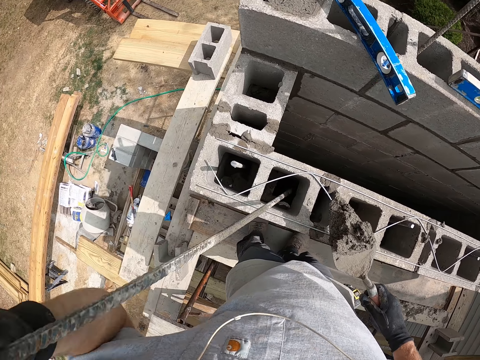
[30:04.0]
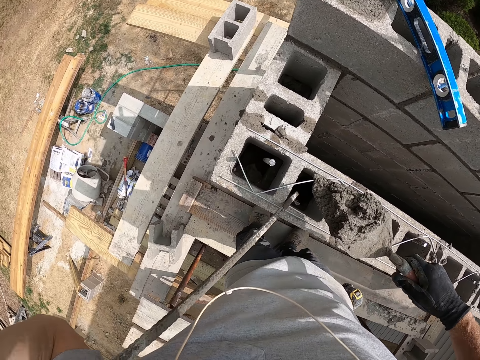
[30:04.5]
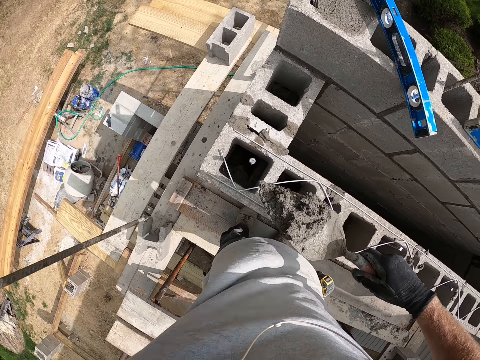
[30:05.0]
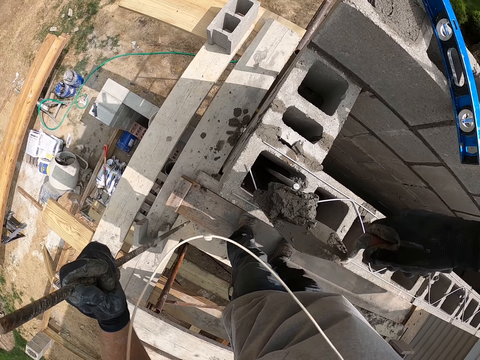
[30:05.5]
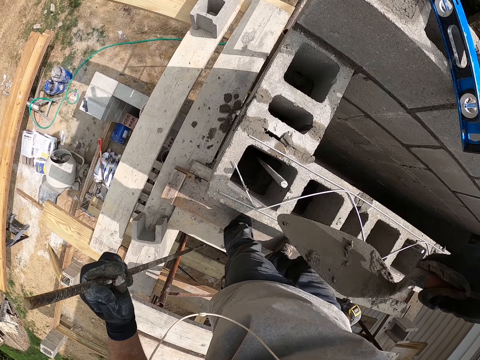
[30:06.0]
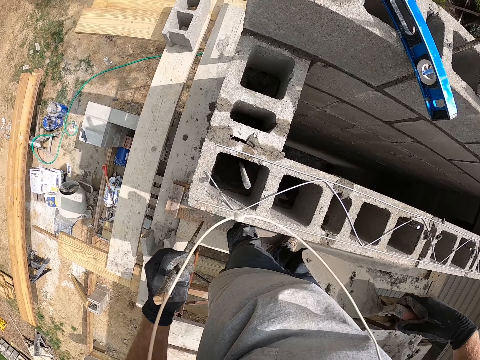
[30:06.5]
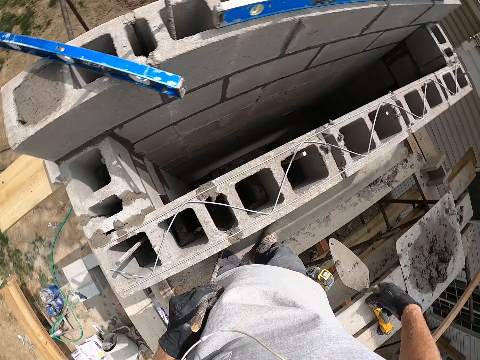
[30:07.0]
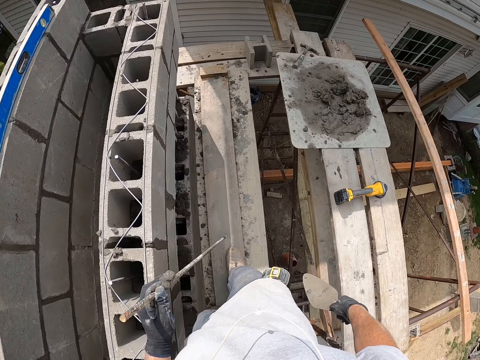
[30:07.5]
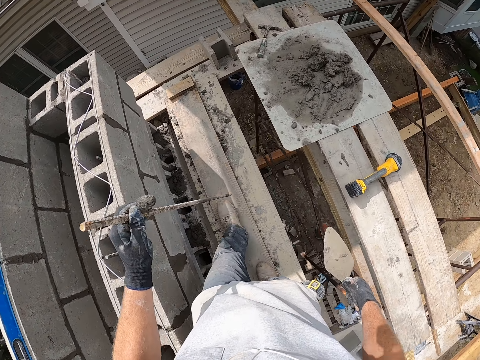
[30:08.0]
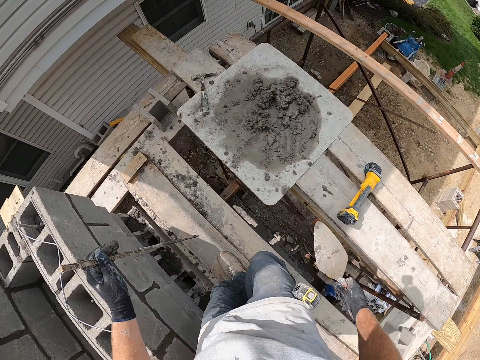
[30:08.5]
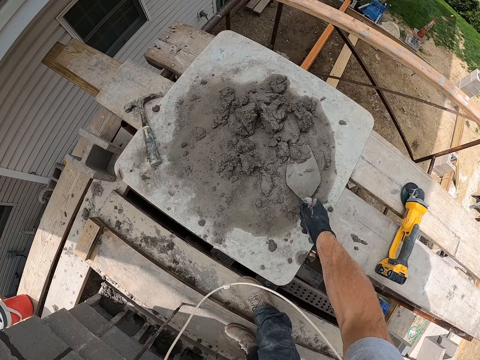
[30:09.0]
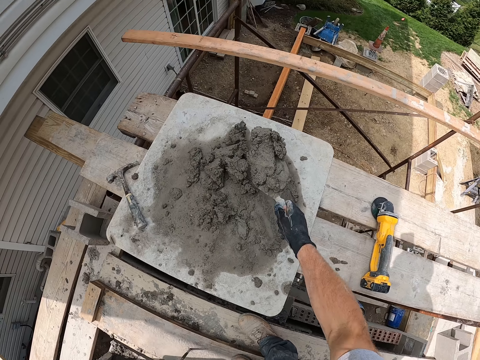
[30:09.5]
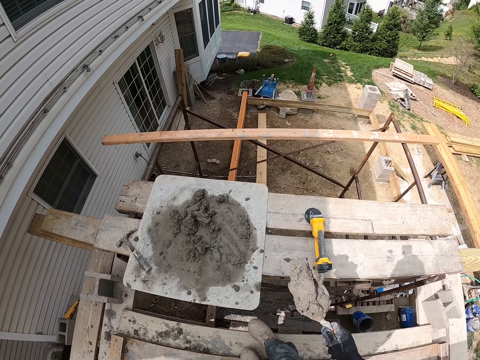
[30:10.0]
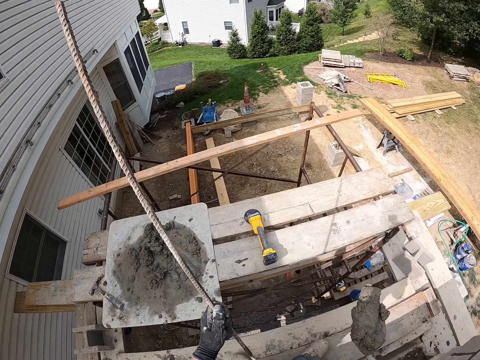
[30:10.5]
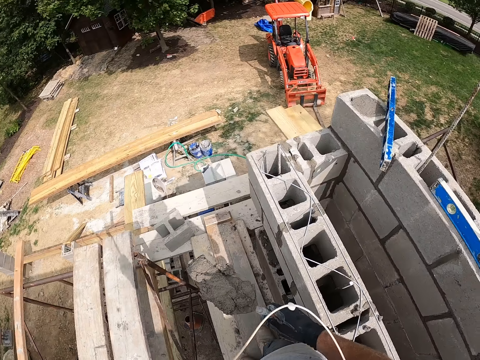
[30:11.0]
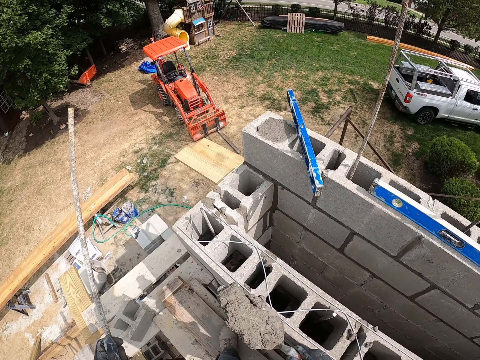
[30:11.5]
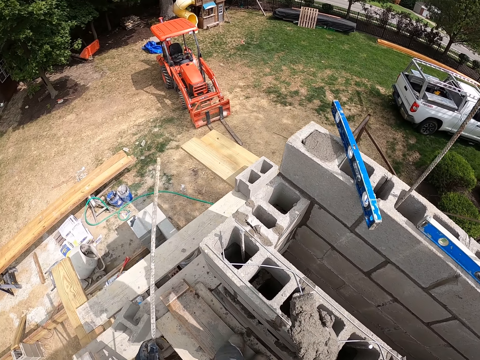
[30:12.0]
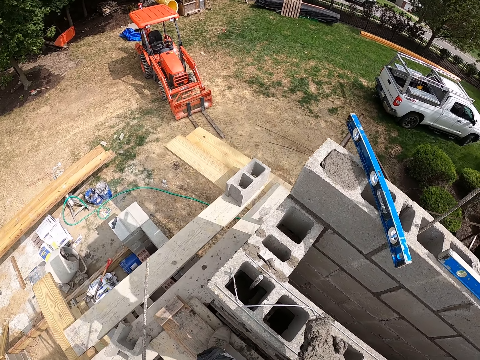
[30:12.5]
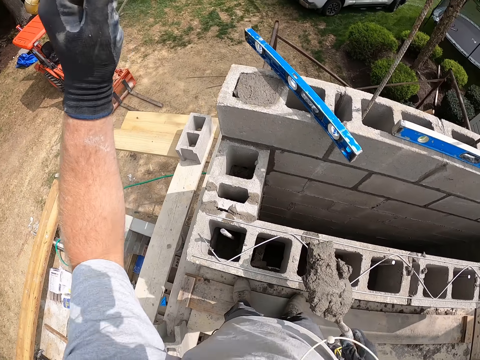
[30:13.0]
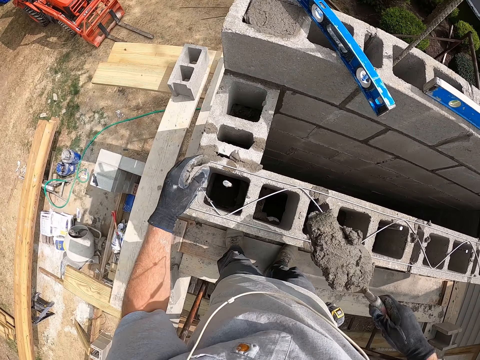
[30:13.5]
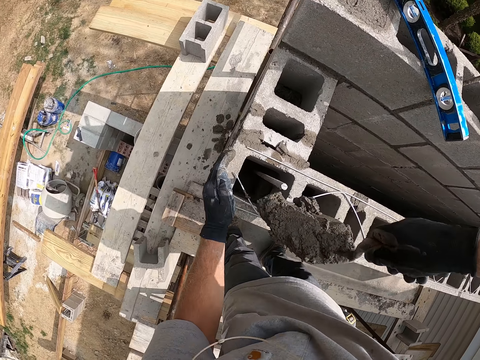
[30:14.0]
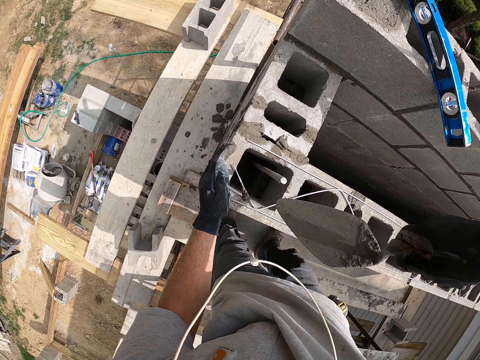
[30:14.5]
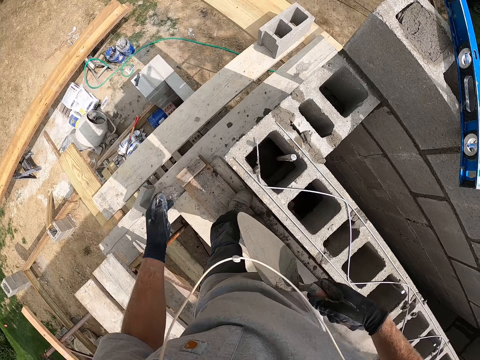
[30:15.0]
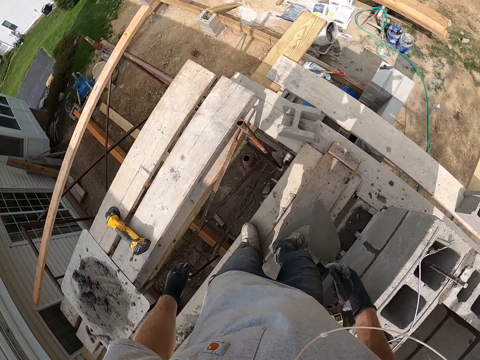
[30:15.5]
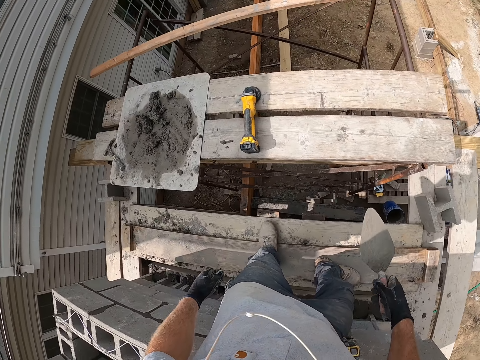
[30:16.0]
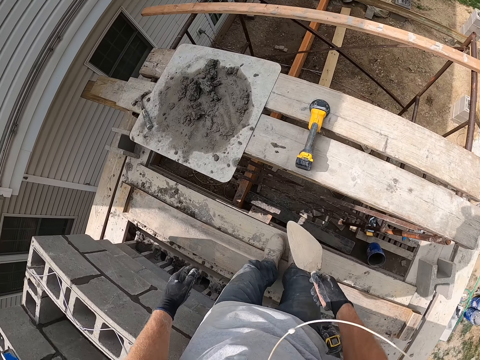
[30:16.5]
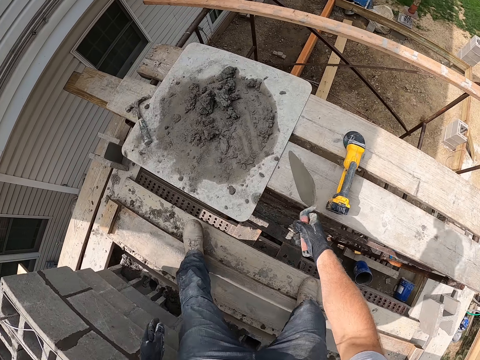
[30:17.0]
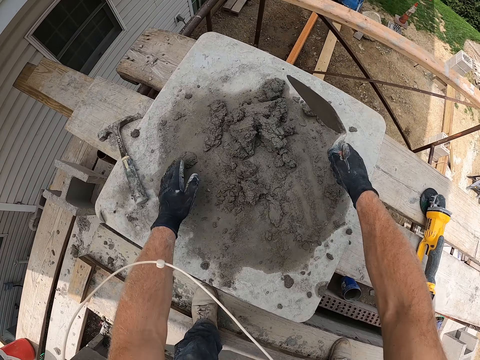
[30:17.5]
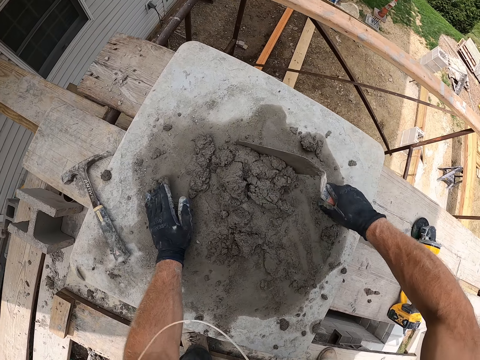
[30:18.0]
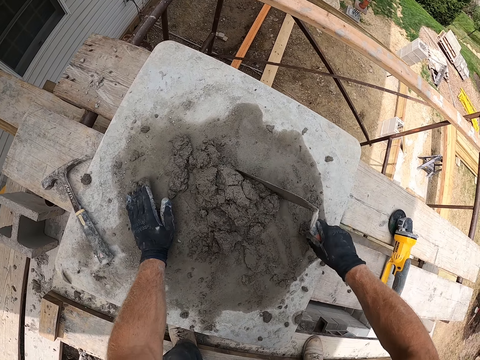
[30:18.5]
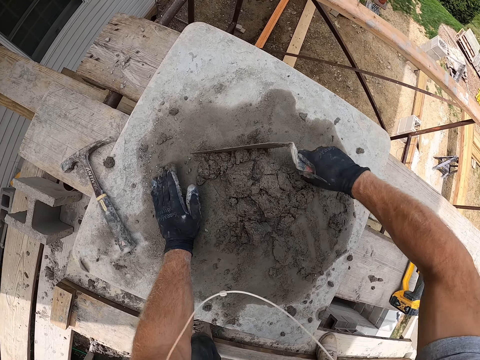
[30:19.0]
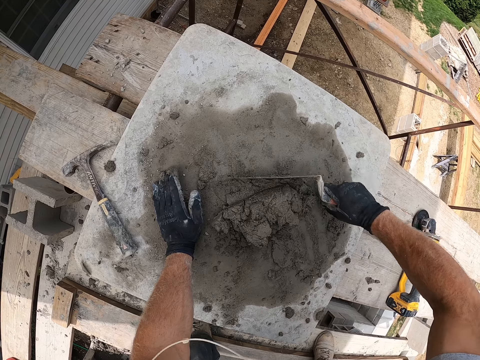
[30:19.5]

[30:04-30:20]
The camera wearer pours cement or concrete sand into the concrete wall. They walk close to the concrete sand. They pack the cement with the trowel. They throw the iron rod down on the ground. They pour the cement into the concrete wall. They gather the cement on the wooden surface with the trowel.

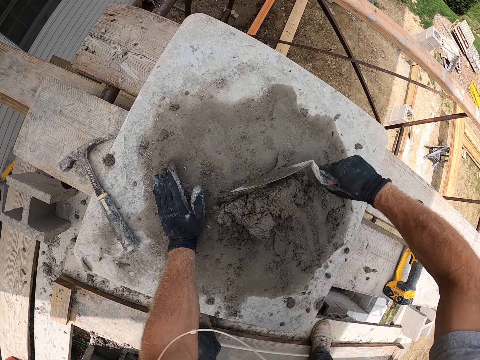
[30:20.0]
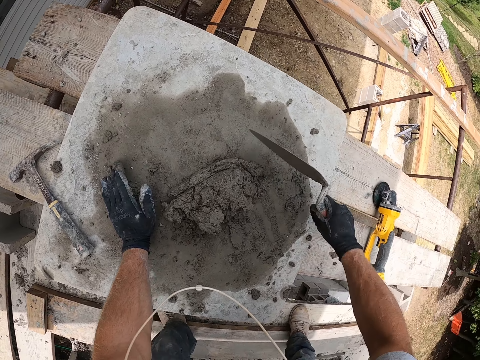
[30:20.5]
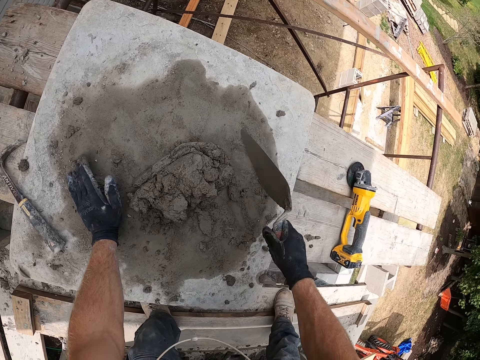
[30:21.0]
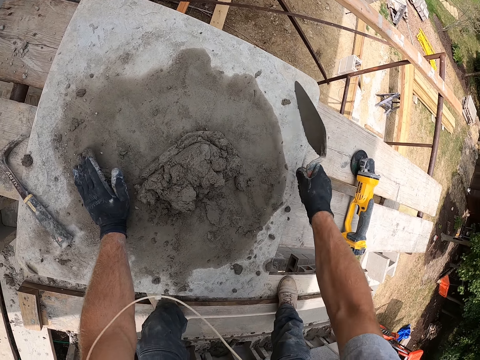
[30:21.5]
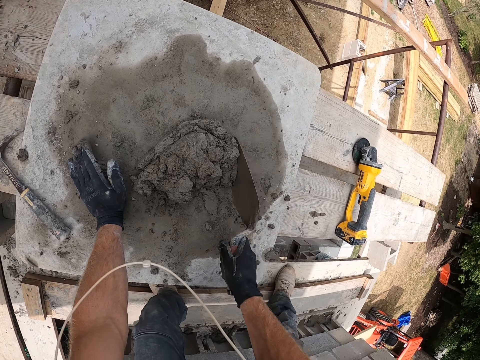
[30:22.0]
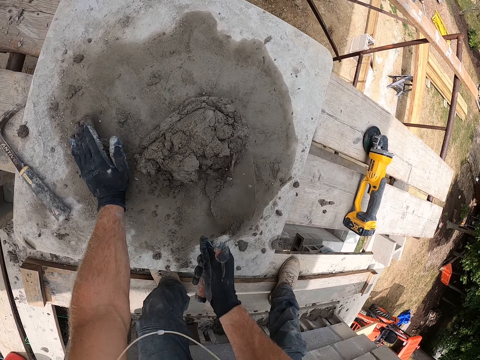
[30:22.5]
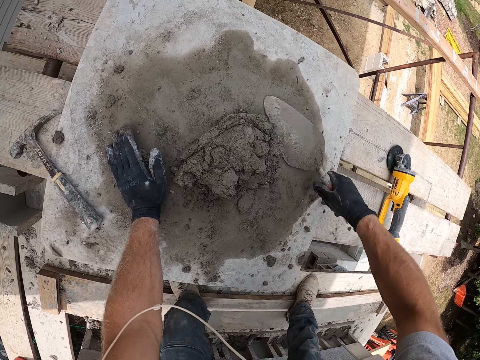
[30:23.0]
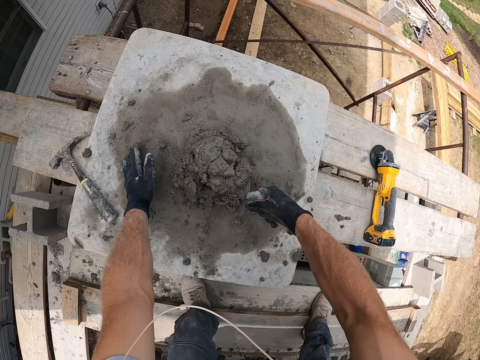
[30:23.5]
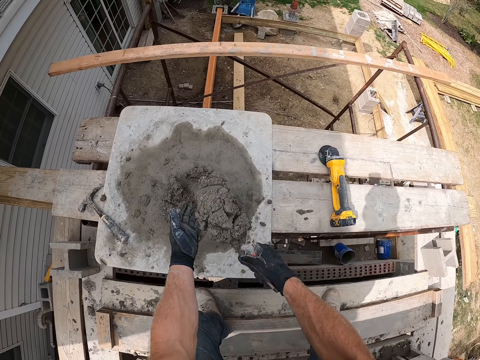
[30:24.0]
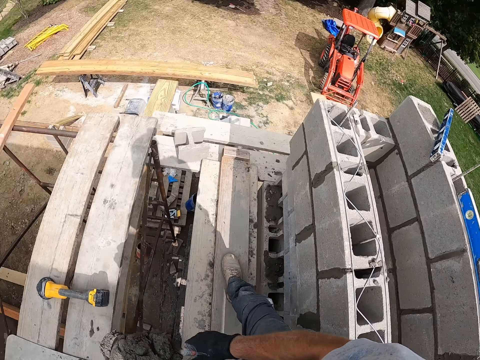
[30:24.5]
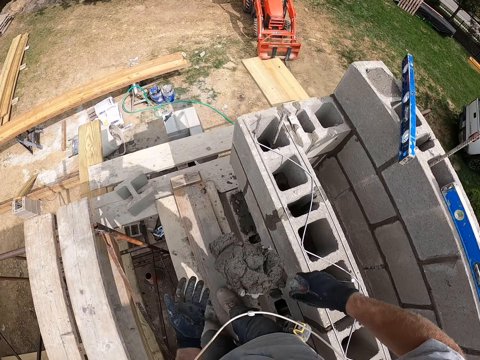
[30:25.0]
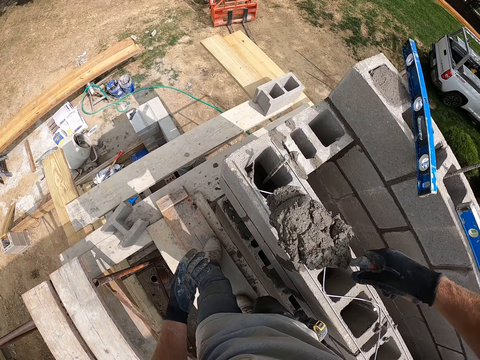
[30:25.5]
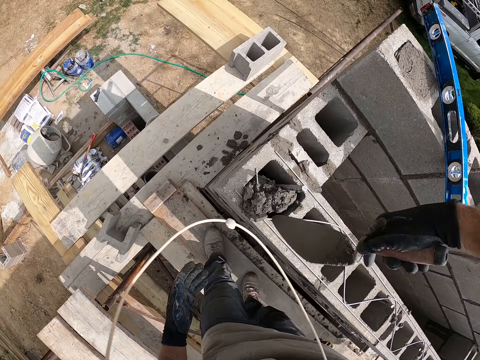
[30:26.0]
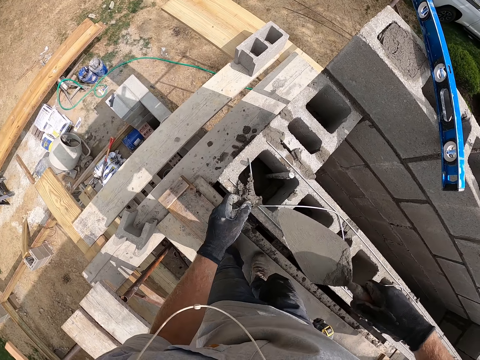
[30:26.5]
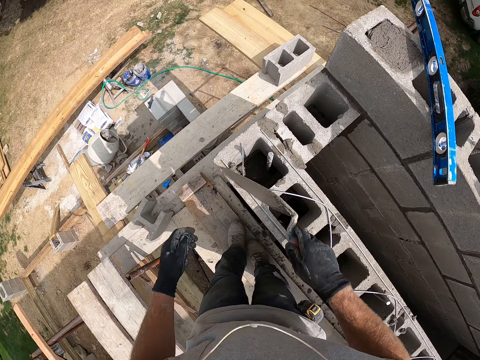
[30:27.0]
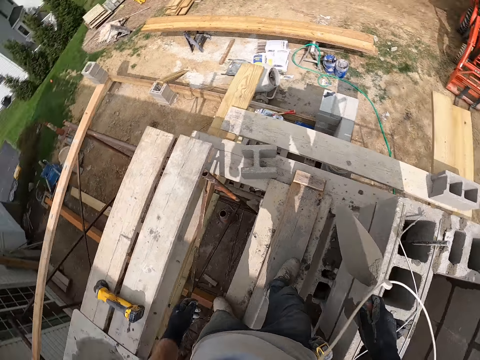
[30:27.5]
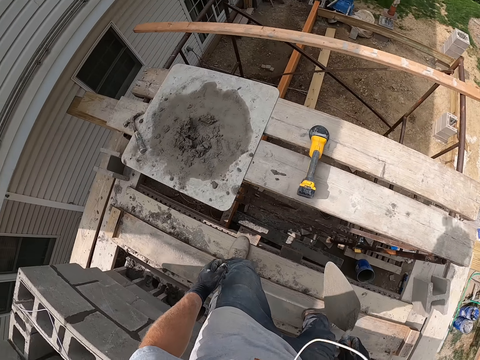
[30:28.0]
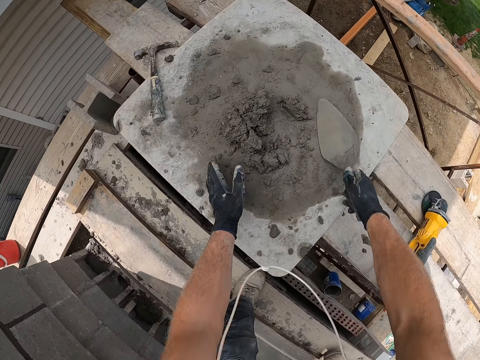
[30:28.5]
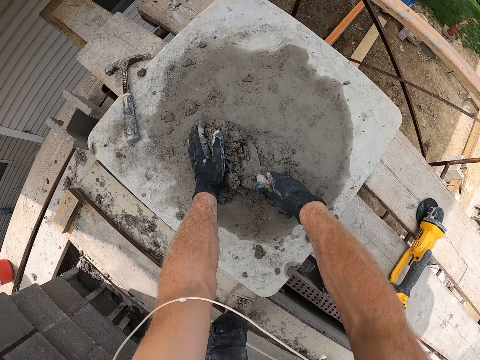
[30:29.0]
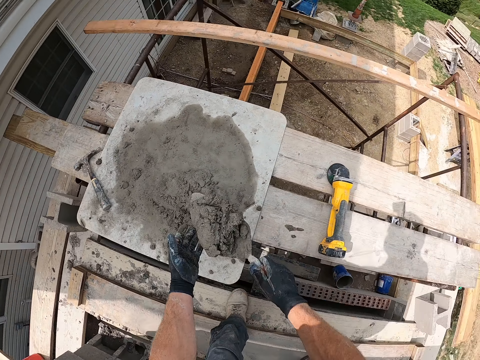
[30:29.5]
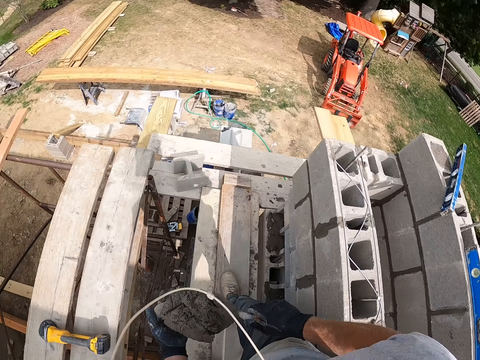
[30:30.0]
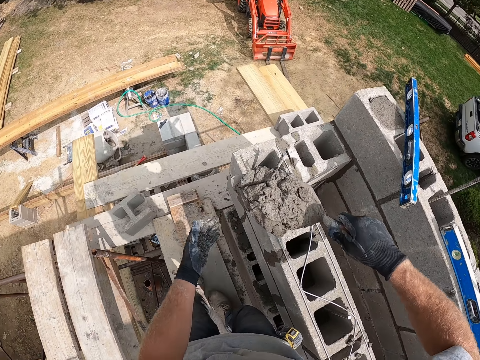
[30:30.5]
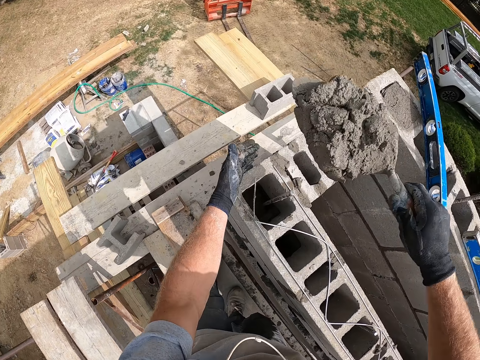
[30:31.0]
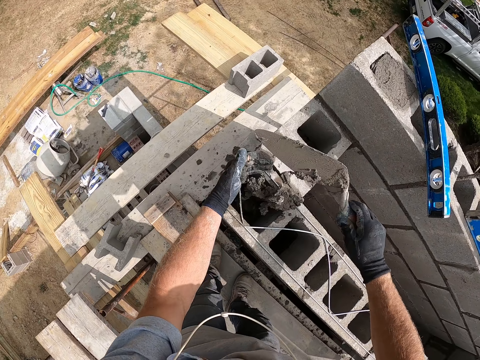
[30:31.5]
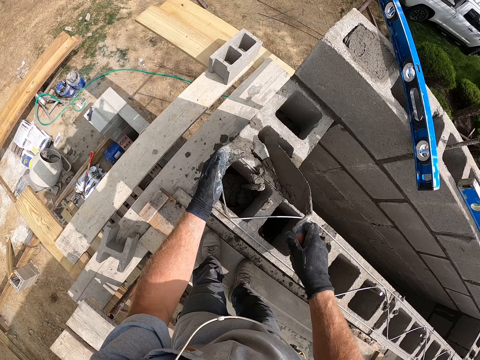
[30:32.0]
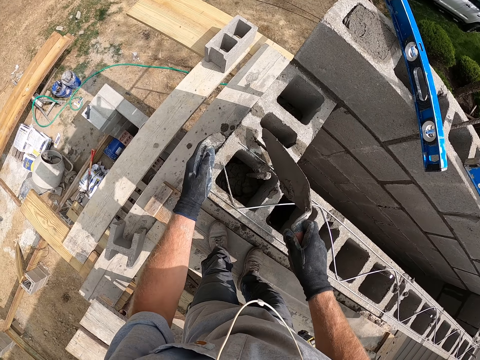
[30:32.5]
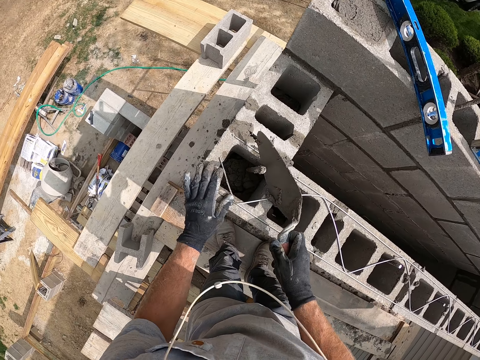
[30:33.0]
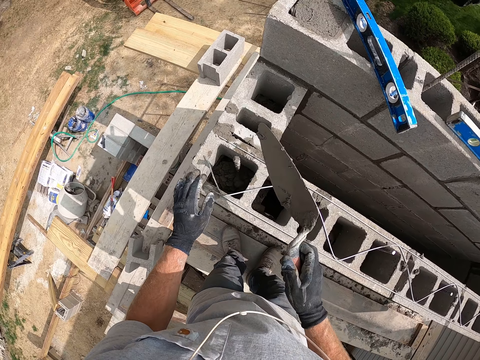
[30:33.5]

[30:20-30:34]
The camera wearer collects the concrete sand together. They take the concrete sand with the trowel. They put the sand in the brick space. They take the concrete sand with the trowel. They put the sand in the brick space.
